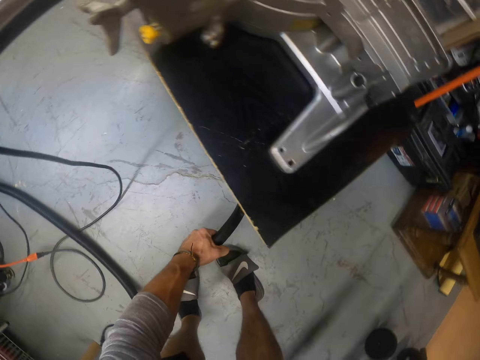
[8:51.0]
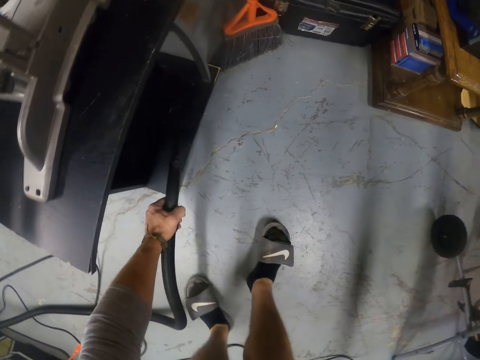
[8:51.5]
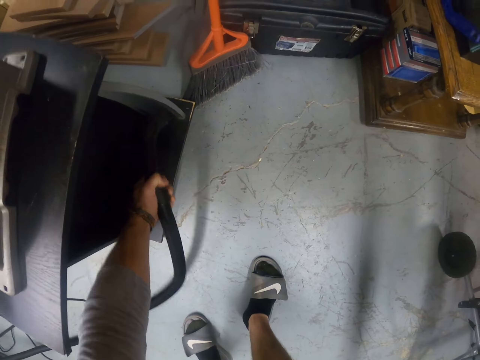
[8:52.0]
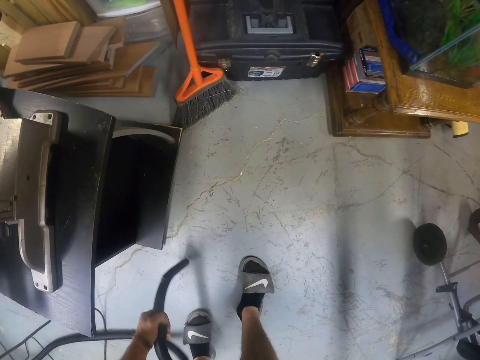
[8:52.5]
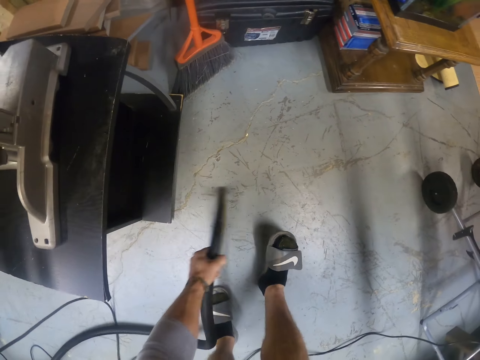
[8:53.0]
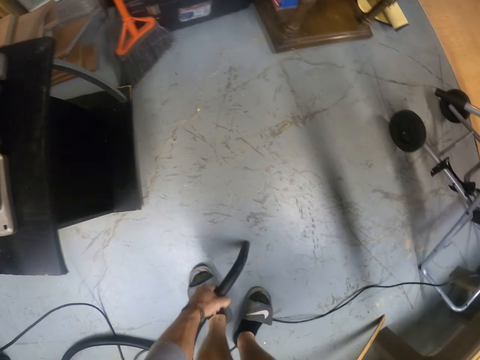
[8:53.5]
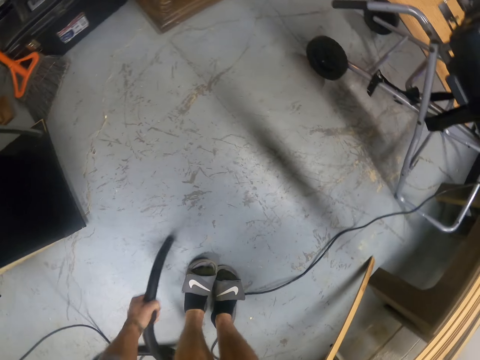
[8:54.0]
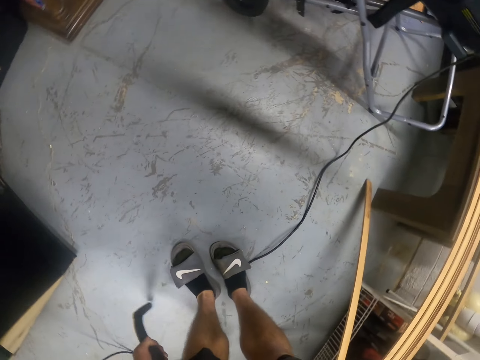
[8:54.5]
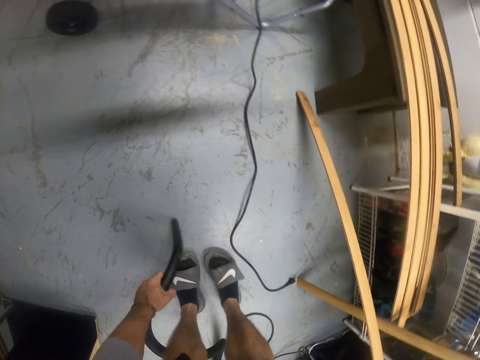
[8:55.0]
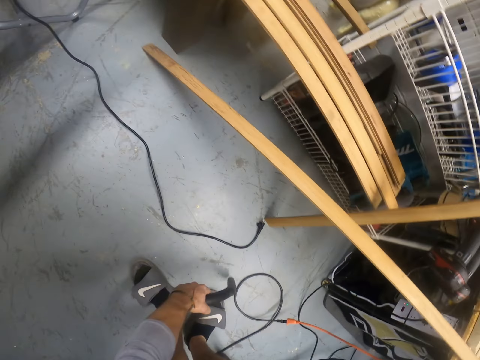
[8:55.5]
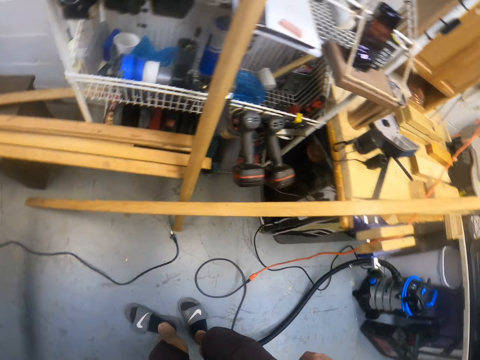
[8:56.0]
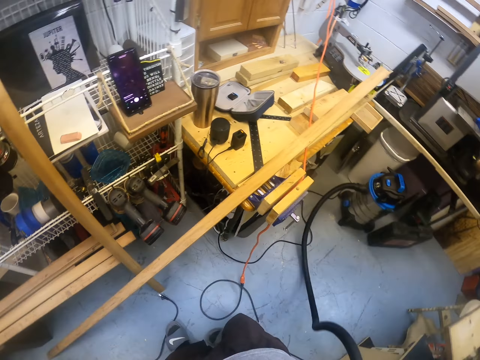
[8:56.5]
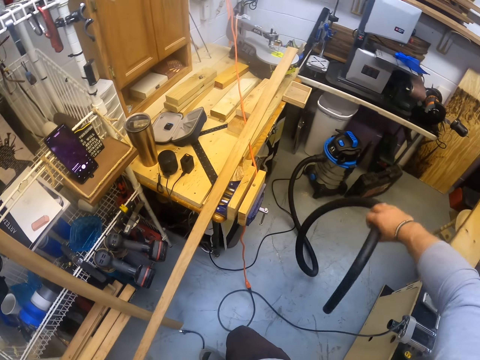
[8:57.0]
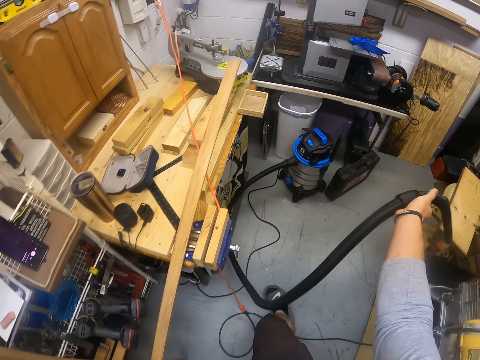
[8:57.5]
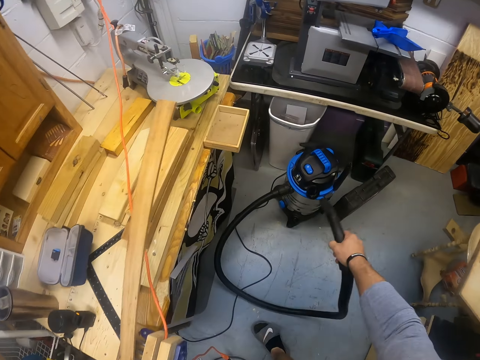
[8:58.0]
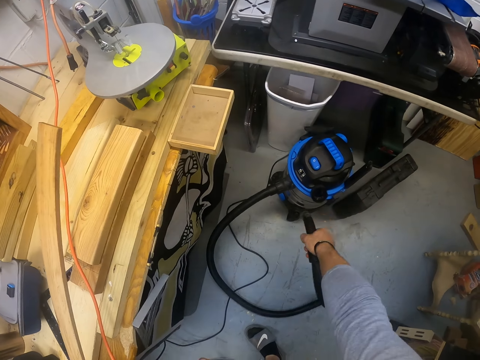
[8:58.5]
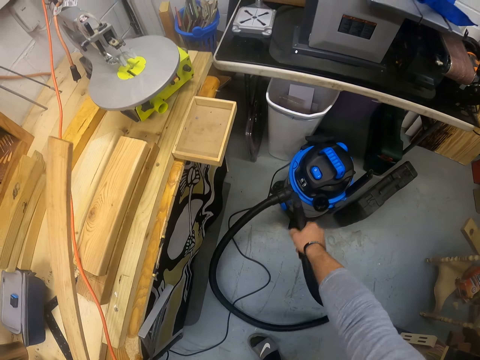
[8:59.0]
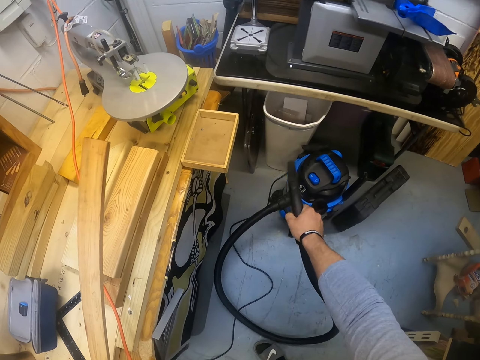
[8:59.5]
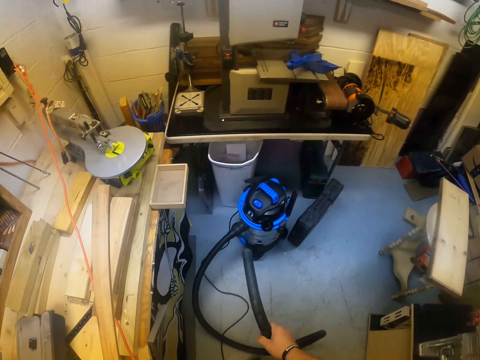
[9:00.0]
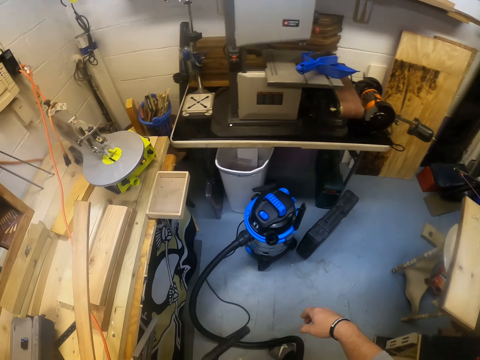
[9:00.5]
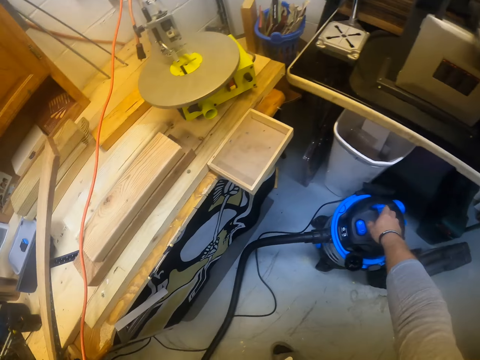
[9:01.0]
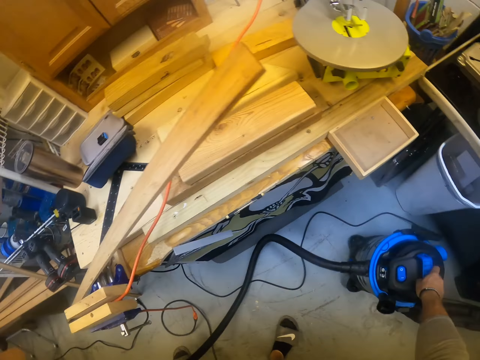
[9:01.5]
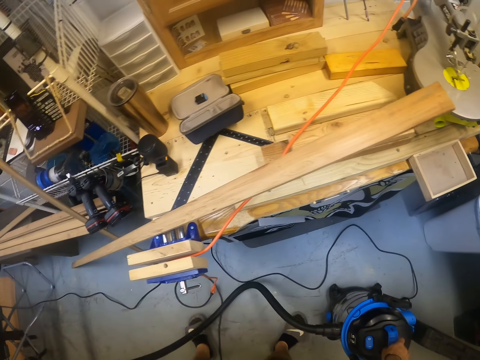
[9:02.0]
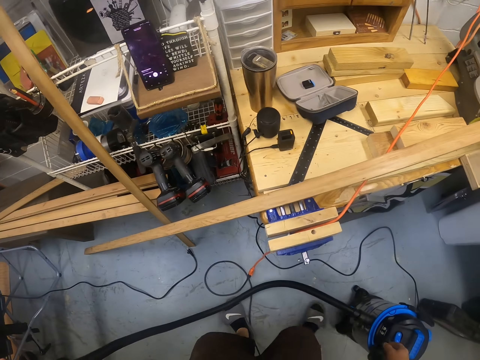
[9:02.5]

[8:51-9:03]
The camera wearer passes the hose to his right hand from his left hand. He hits the hose on the vacuum cleaner with his right hand. He drops the hose on the floor with his right hand. He moves the vacuum cleaner on the floor with his right hand.

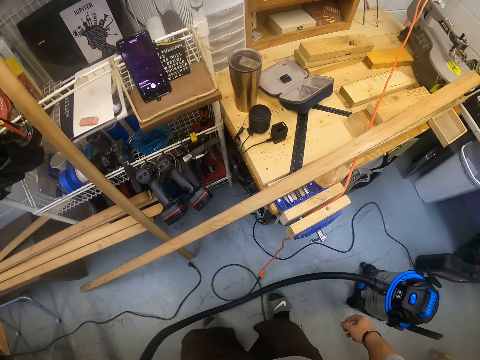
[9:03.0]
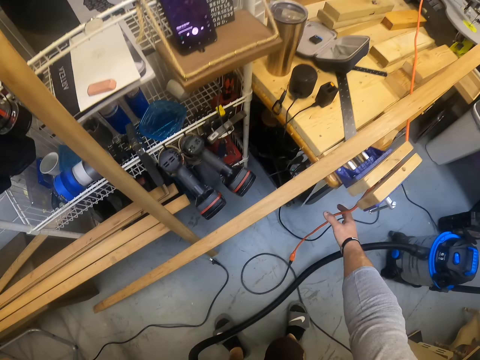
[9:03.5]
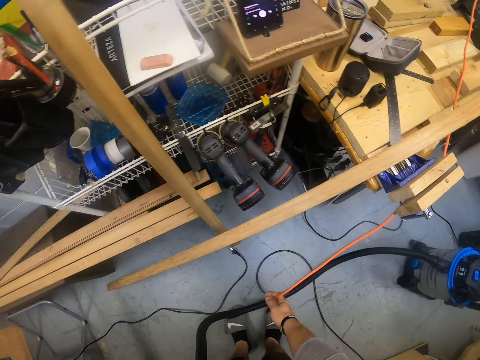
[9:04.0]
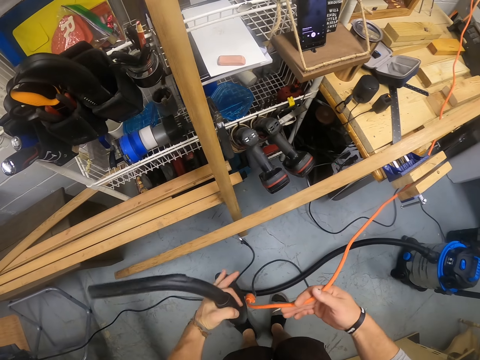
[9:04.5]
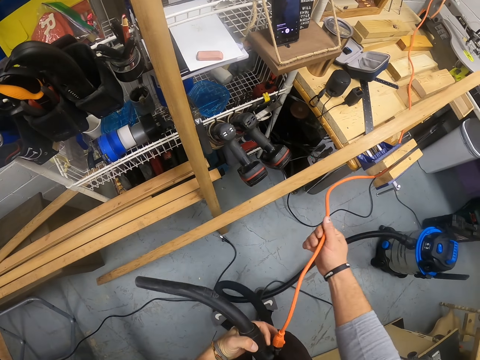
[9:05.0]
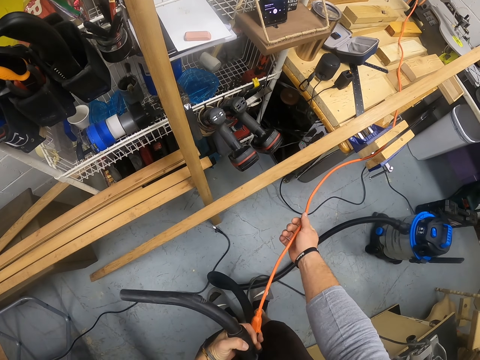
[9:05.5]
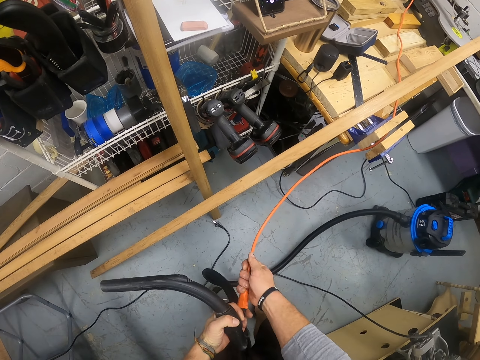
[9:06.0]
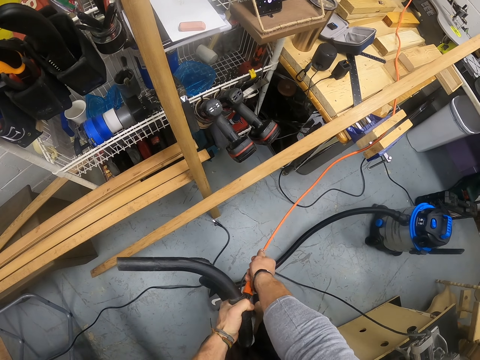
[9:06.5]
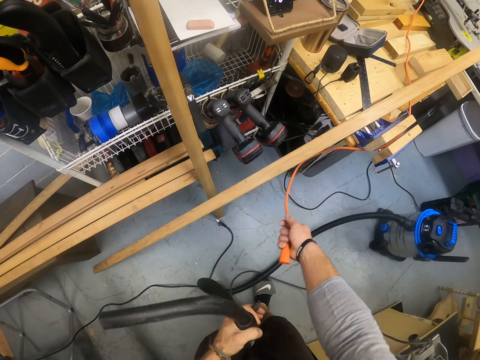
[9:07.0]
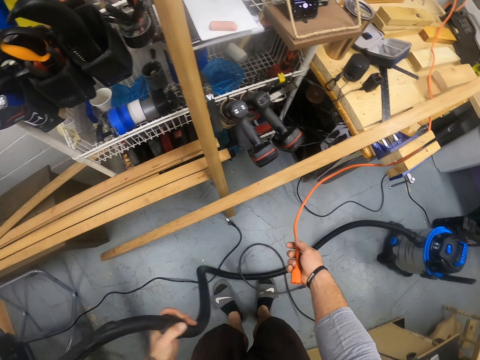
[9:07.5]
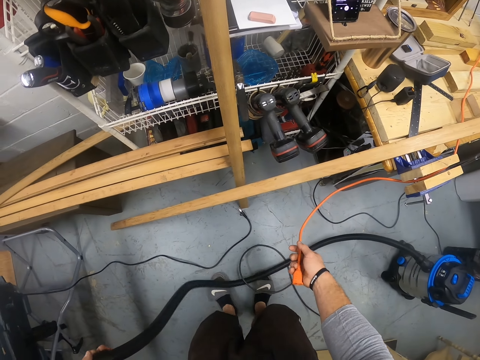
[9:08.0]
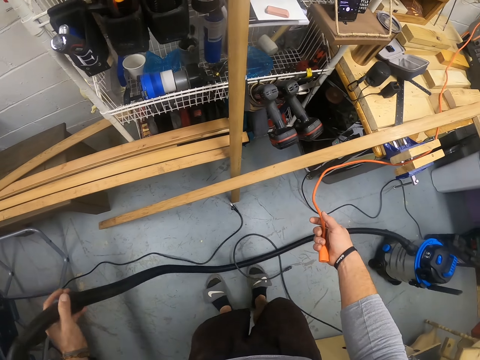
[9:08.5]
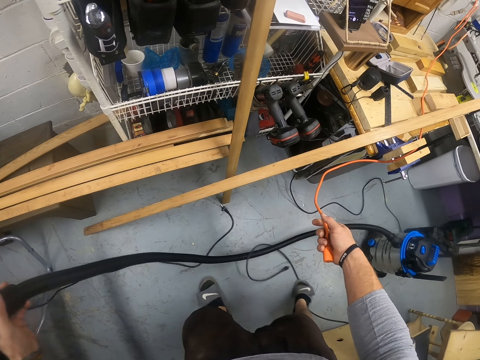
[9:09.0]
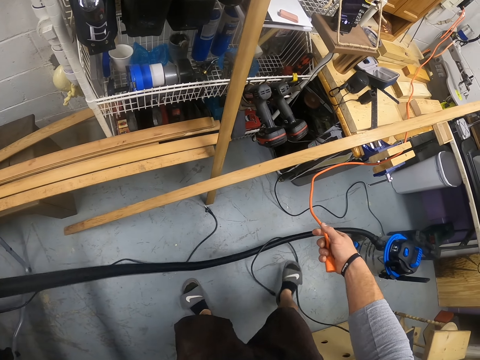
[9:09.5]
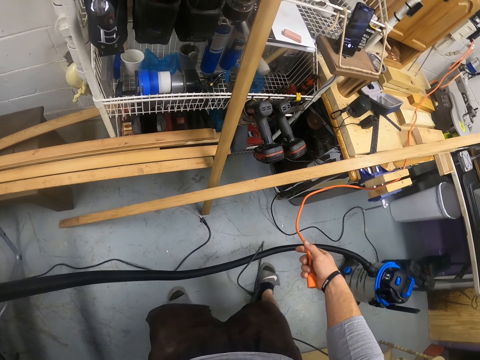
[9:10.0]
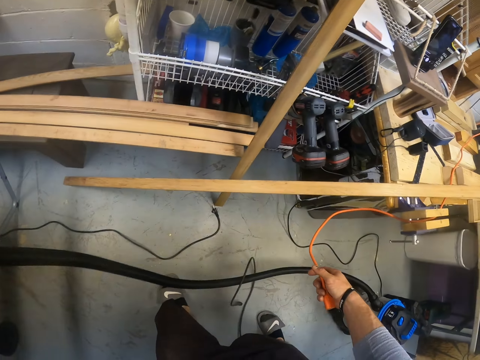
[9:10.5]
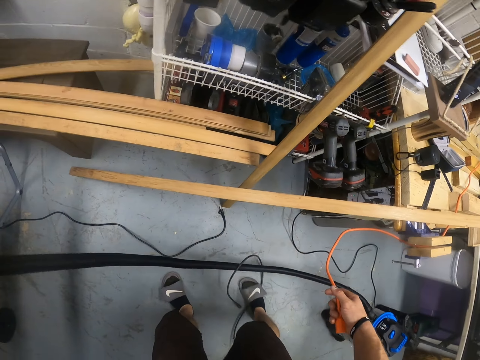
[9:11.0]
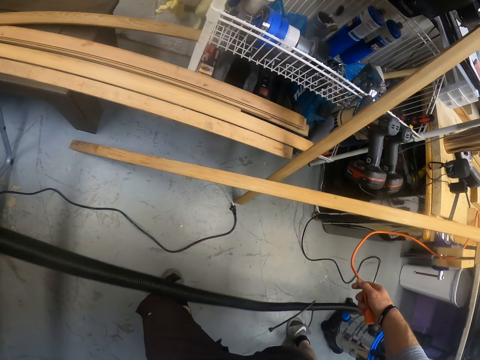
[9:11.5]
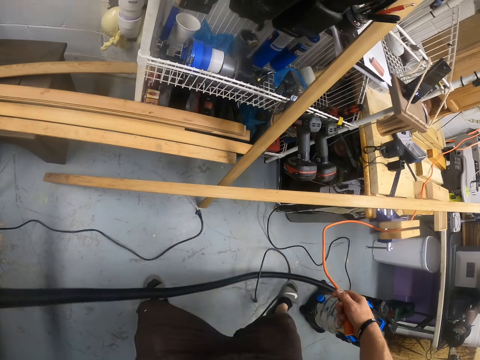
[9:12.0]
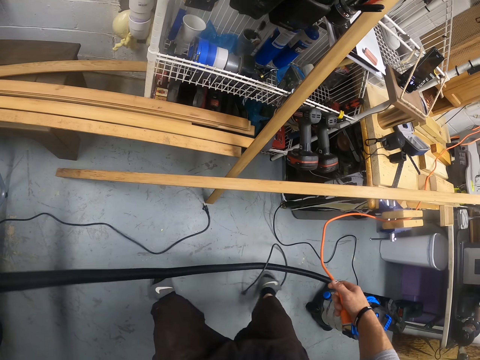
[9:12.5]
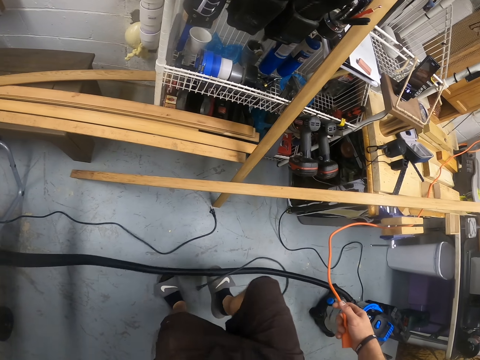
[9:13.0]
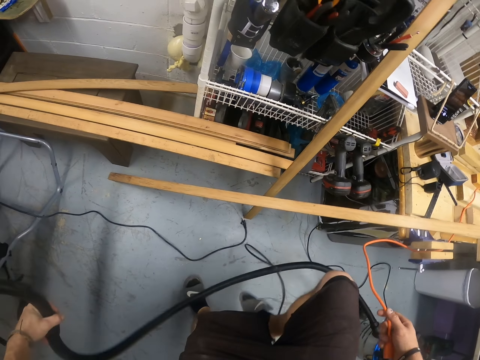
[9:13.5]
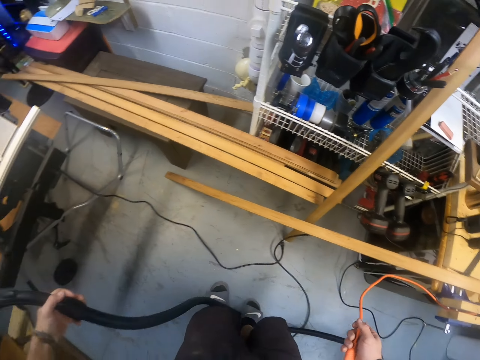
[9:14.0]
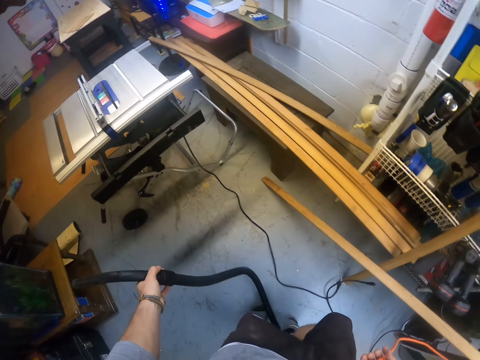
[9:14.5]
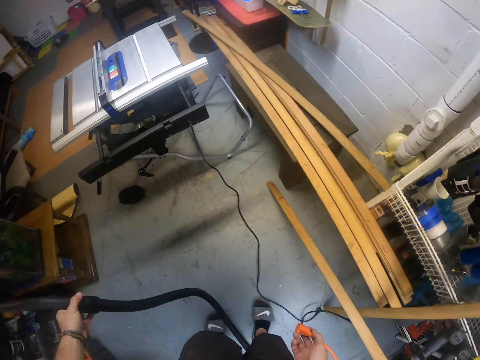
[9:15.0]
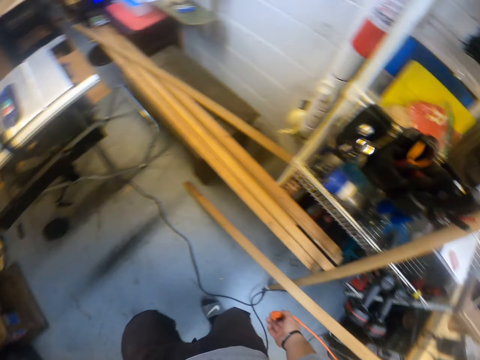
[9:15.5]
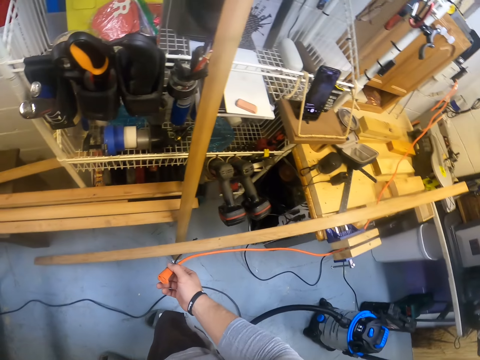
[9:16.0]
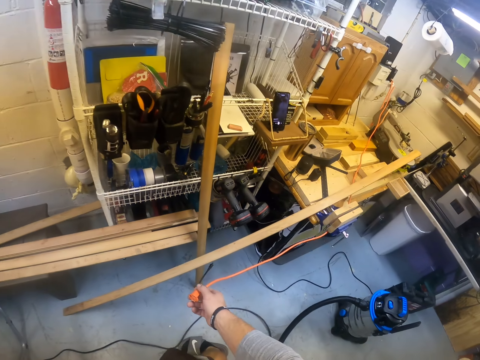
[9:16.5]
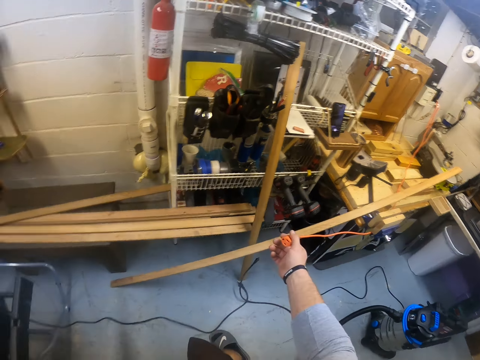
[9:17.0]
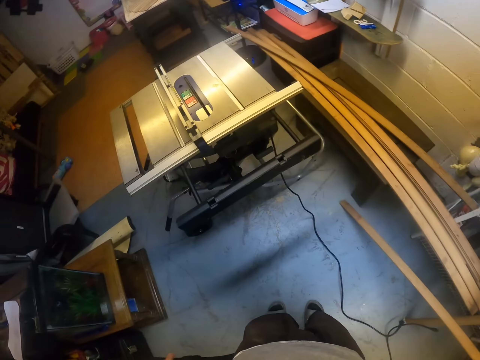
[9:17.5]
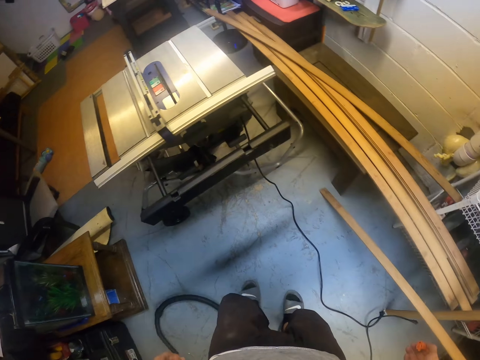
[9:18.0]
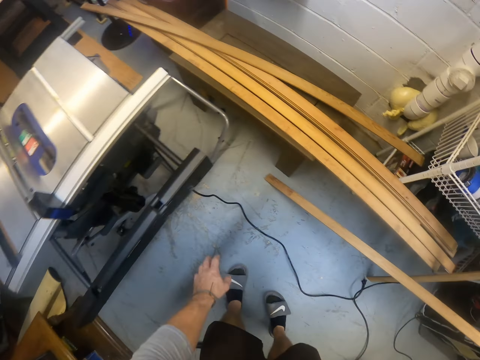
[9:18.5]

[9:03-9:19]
The camera wearer picks up a cord with his right hand. He holds the cord with both hands. He disconnects the cord from the socket with both hands. He drops the cord on the floor with his left hand. He moves the cord on the floor with his right leg.
